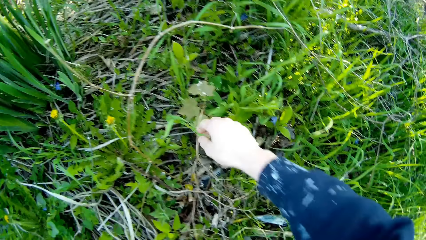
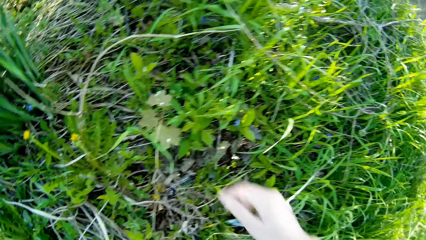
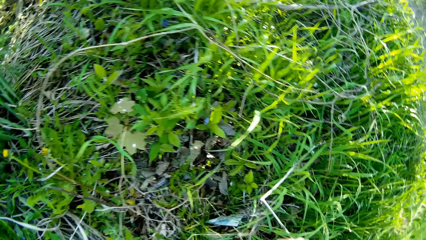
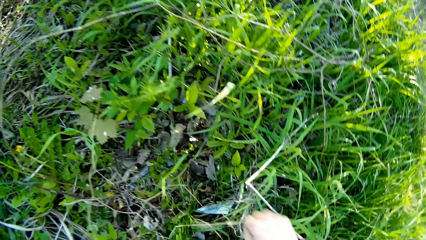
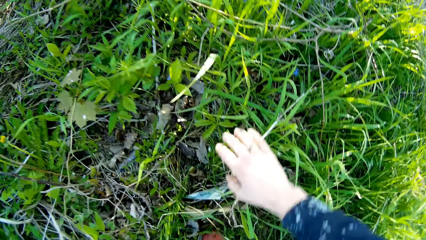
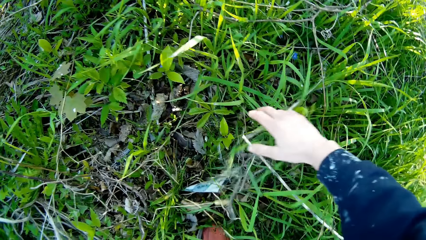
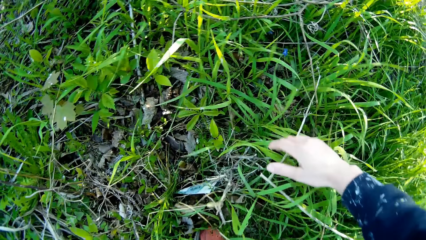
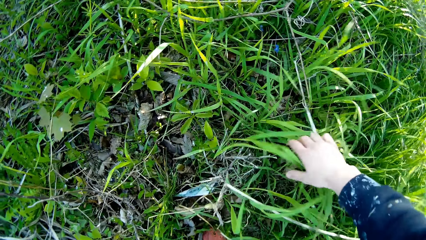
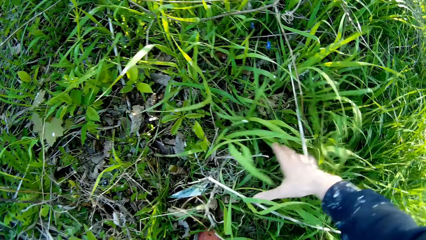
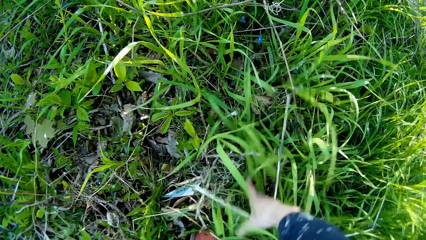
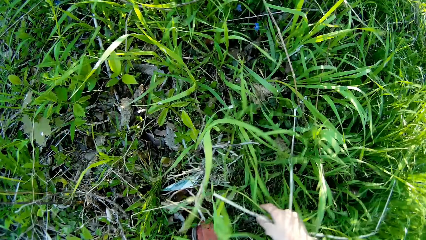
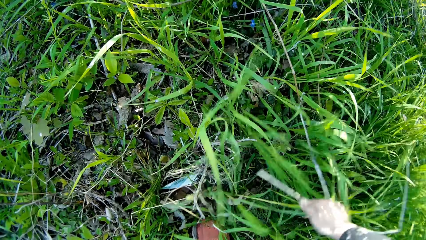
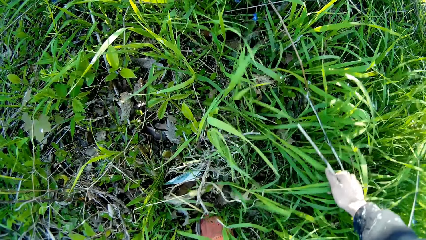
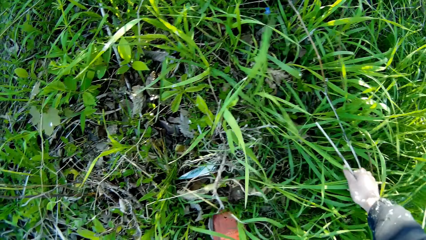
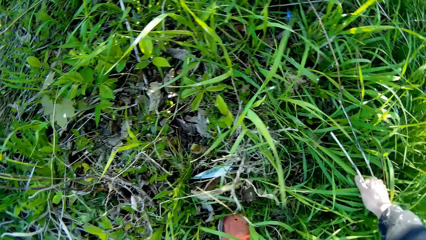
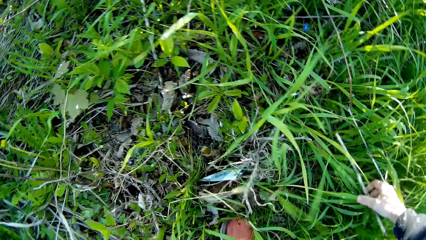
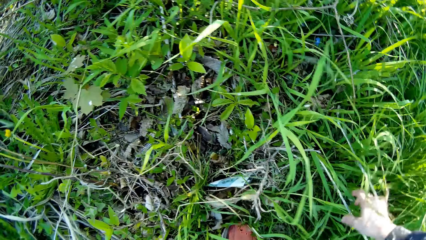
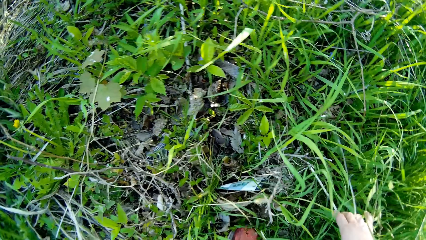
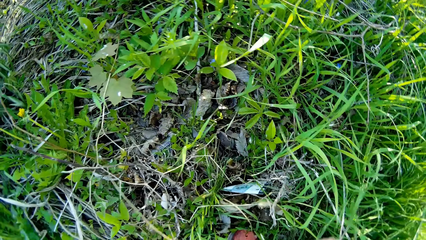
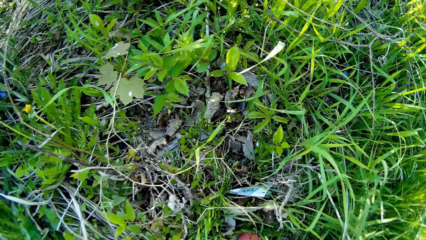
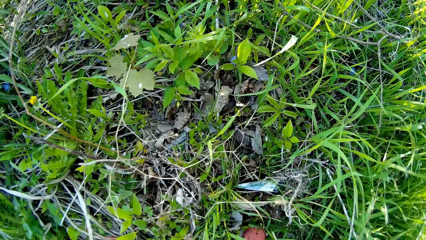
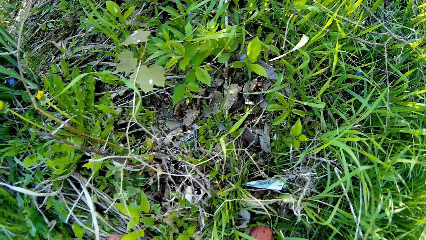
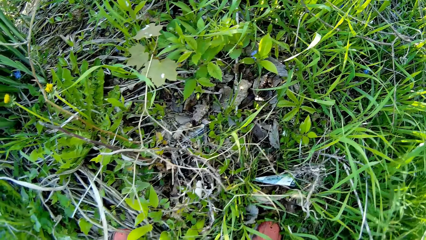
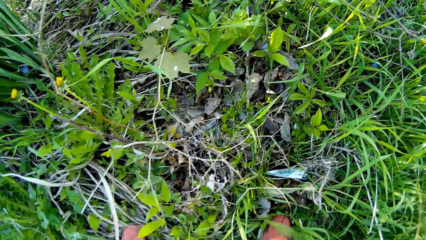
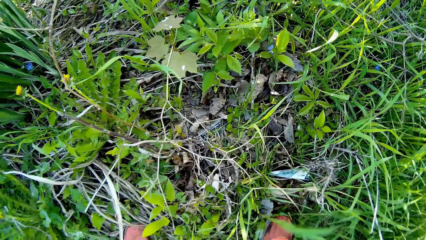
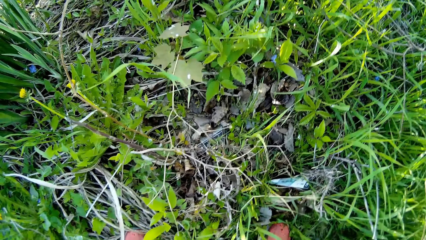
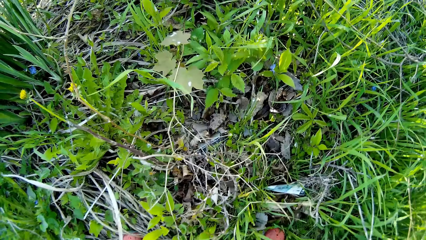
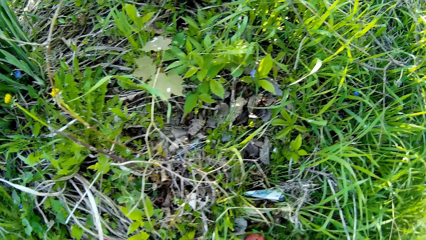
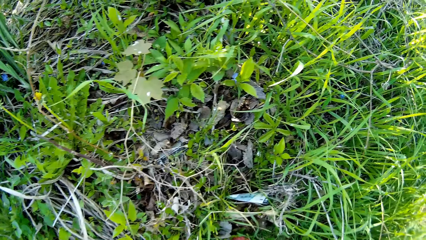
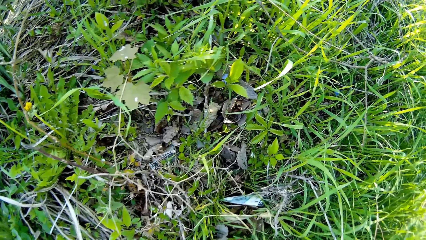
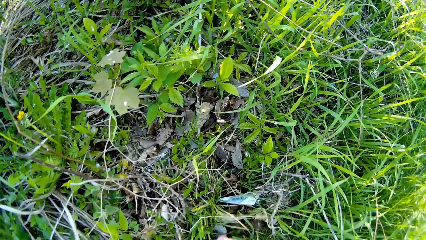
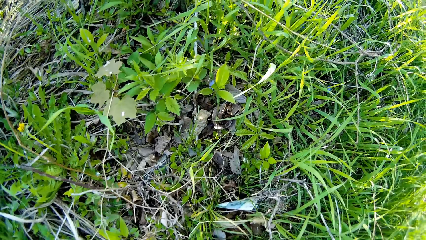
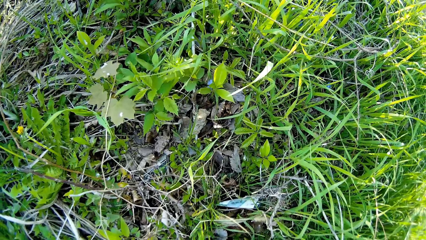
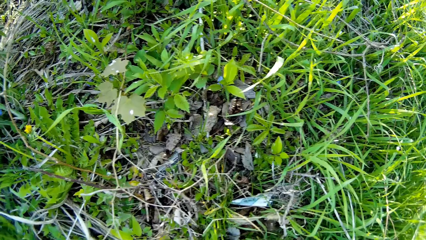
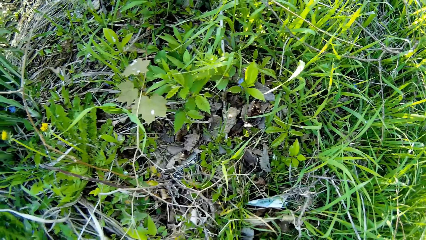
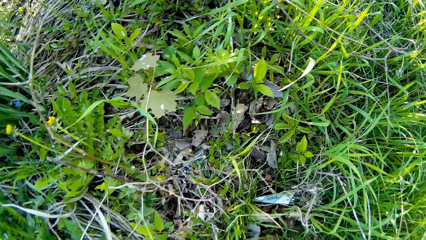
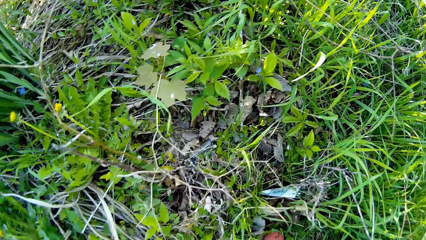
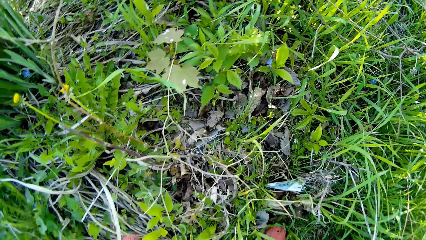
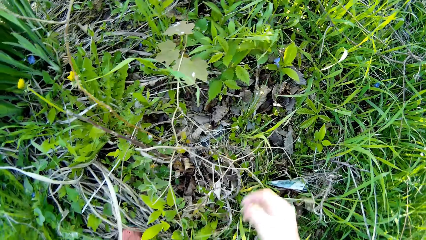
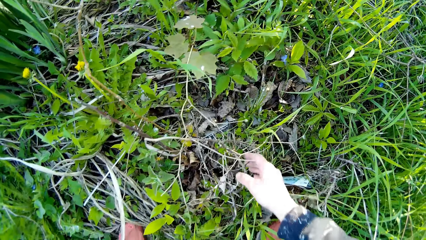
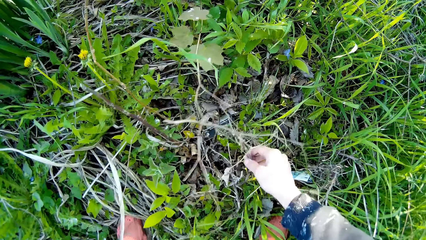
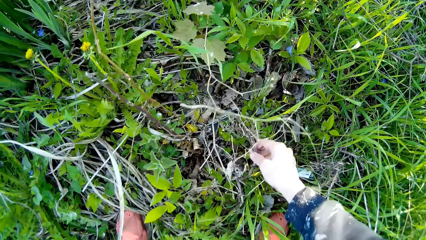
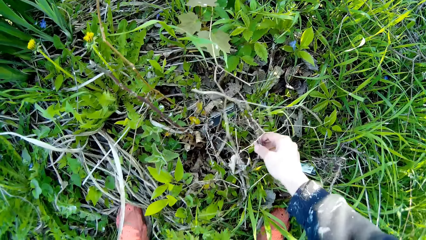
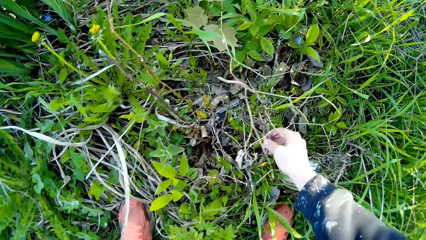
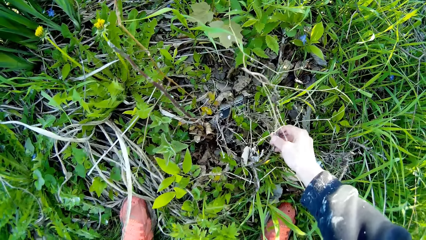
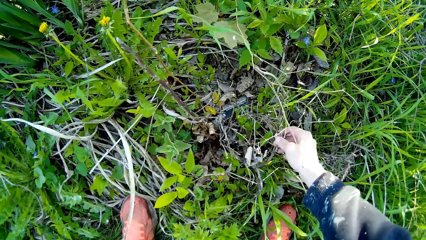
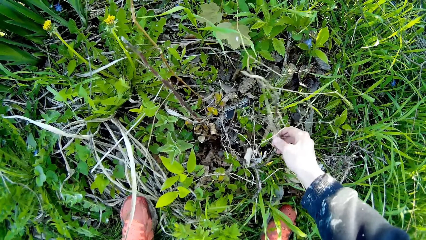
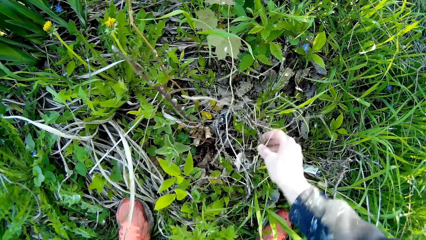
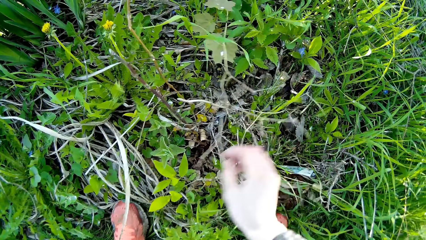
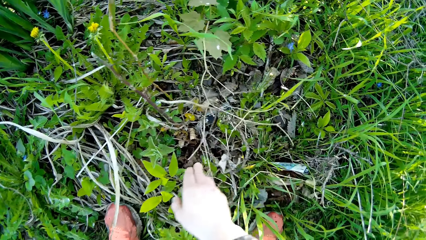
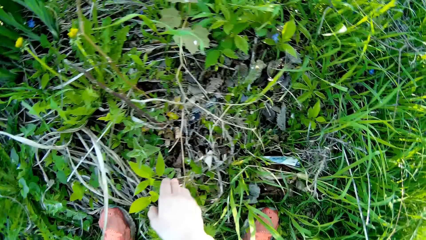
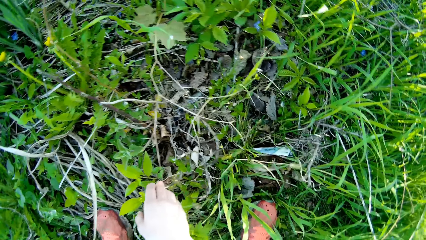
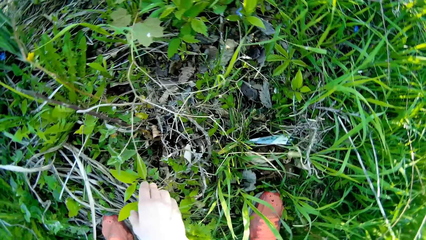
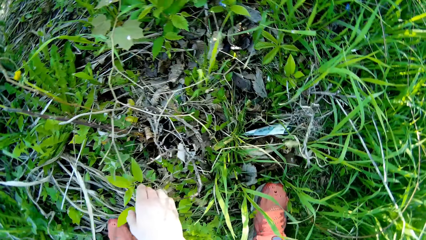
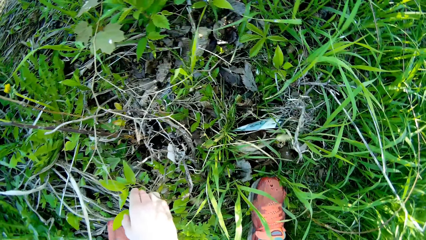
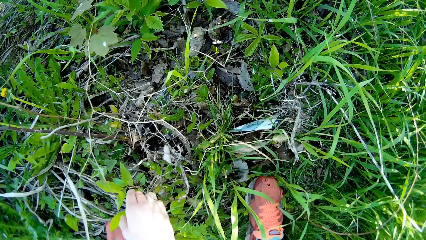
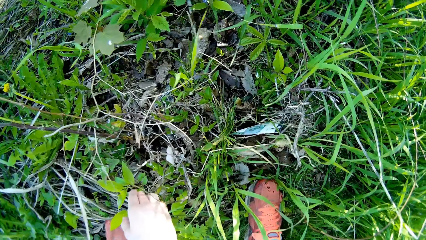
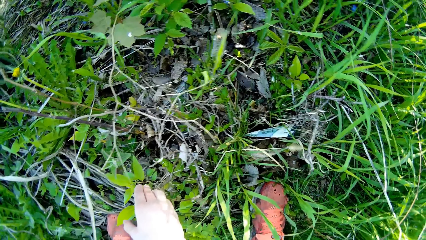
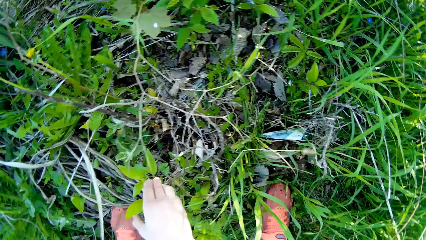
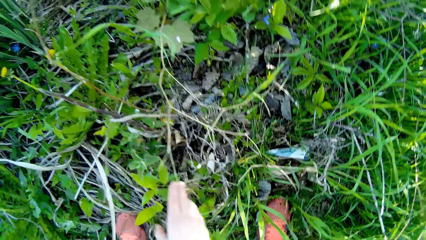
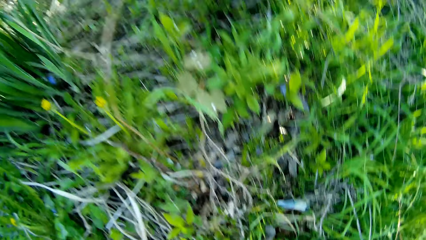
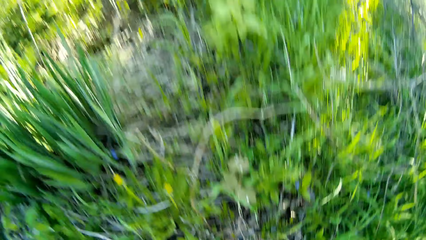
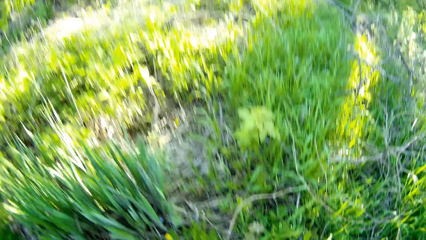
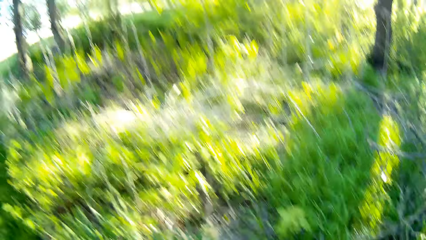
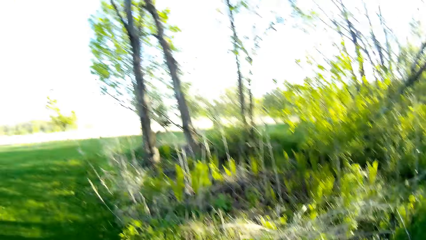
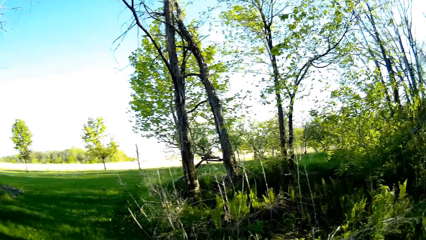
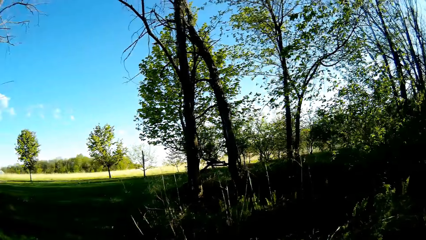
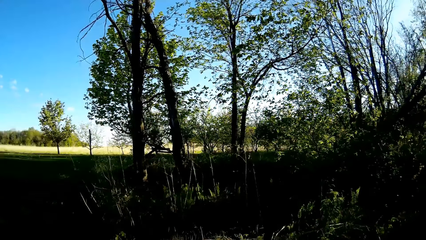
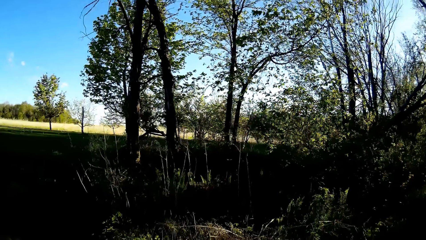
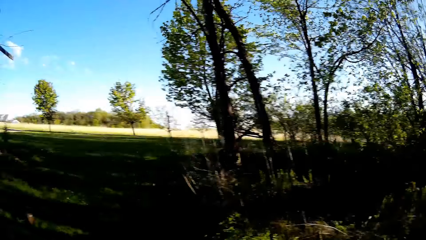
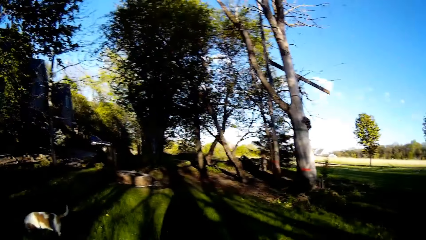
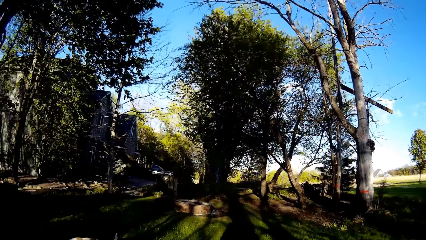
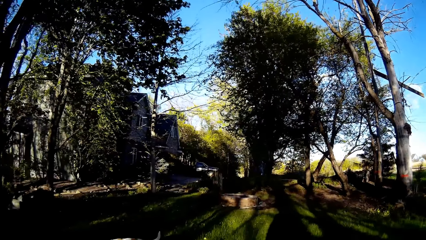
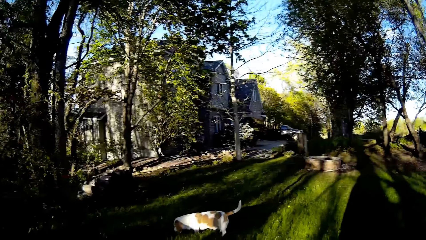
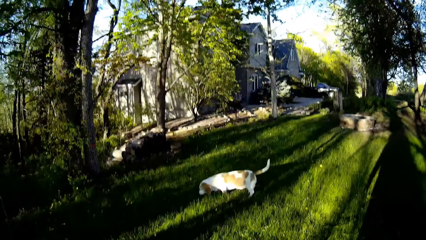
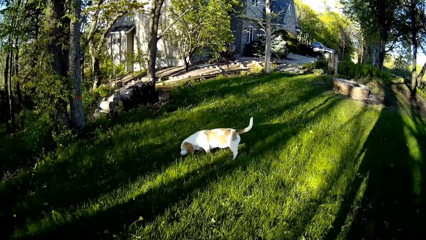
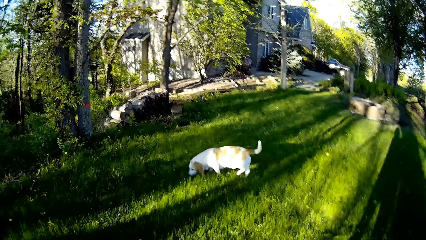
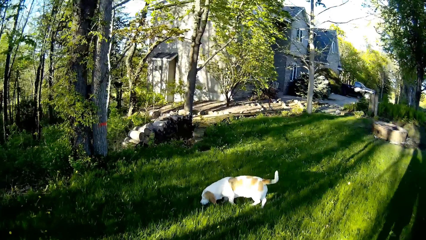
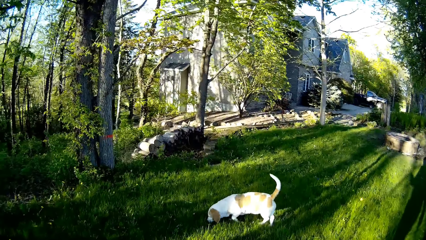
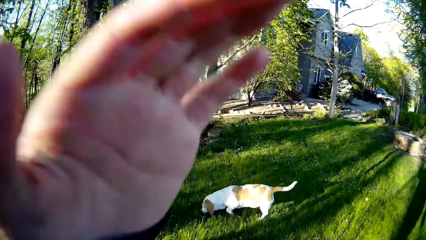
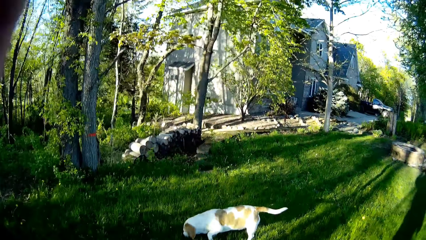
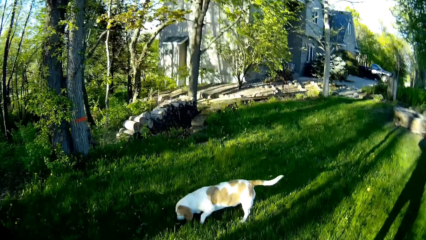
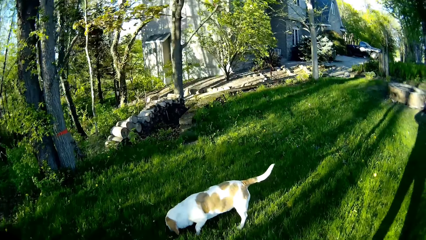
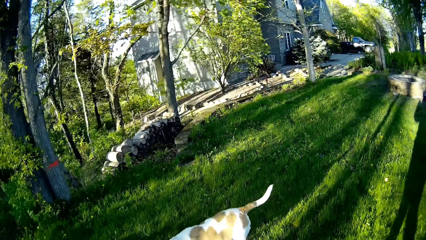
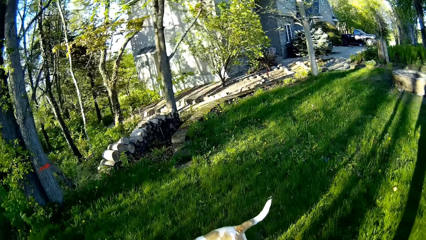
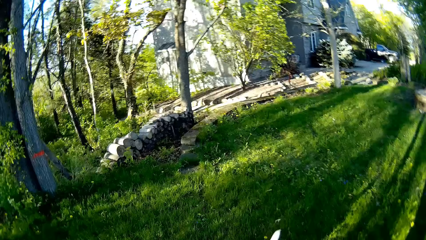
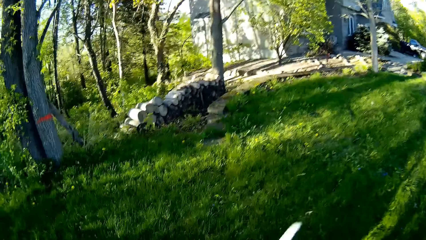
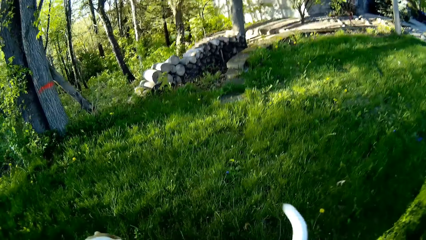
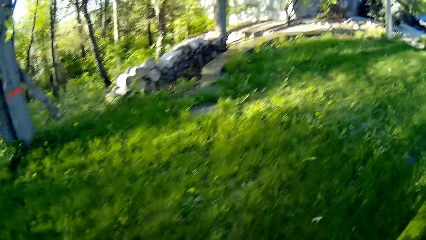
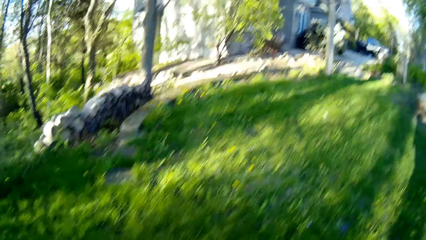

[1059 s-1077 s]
The camera wearer pulls some weeds with her right hand. She looks at the ground. She pulls a dried weed with her right hand. She touches the dried weeds with her right hand. She looks around and pushes back her hair.
